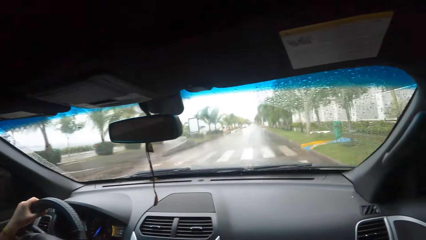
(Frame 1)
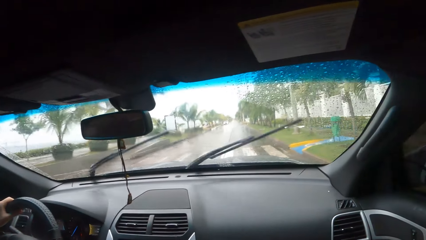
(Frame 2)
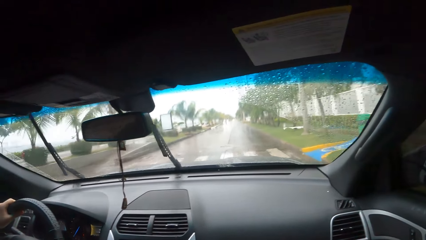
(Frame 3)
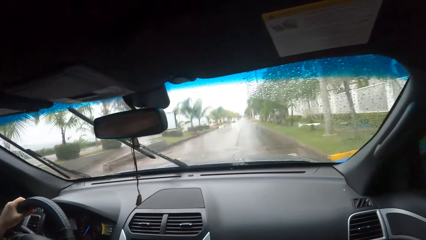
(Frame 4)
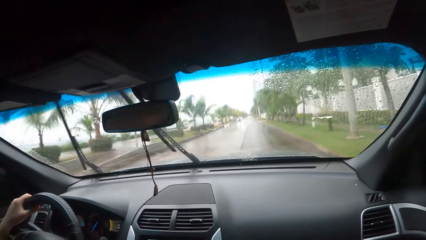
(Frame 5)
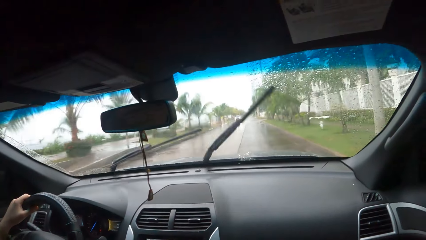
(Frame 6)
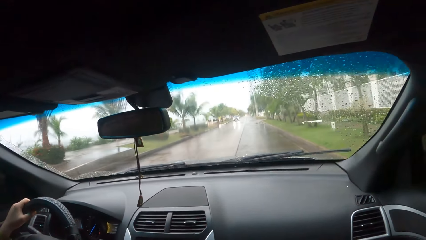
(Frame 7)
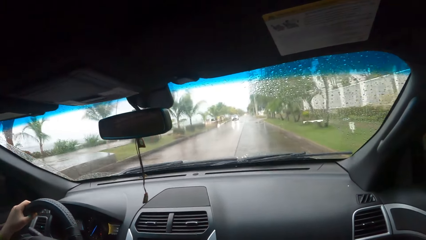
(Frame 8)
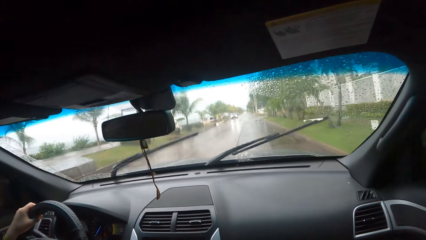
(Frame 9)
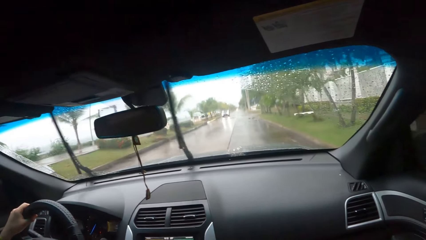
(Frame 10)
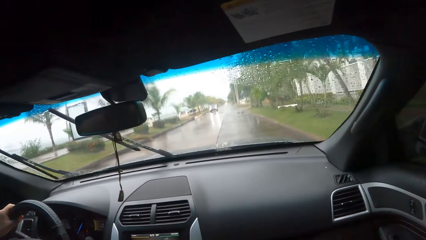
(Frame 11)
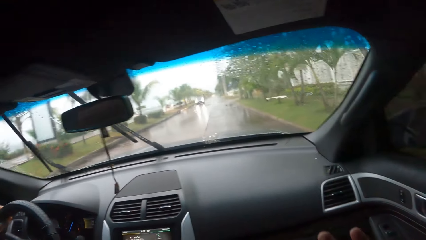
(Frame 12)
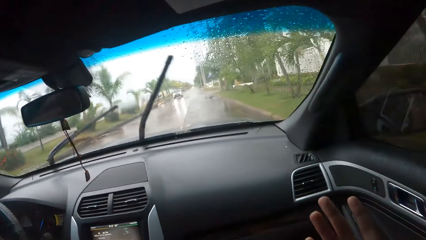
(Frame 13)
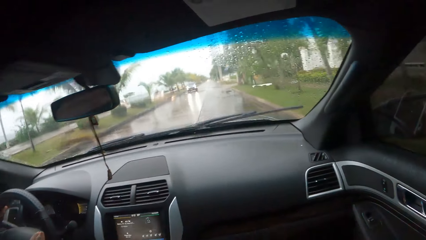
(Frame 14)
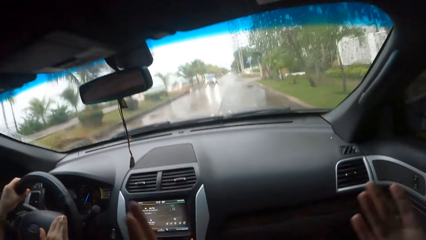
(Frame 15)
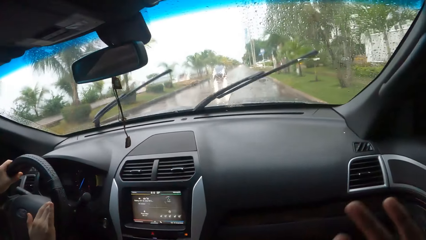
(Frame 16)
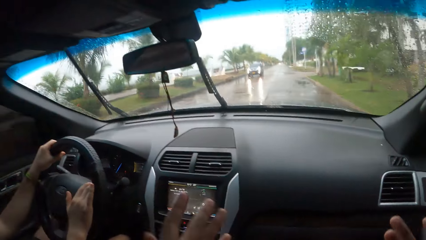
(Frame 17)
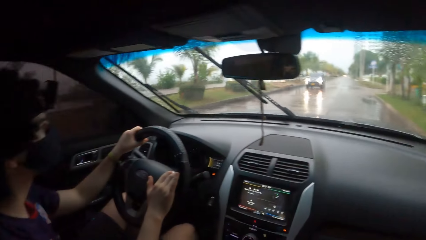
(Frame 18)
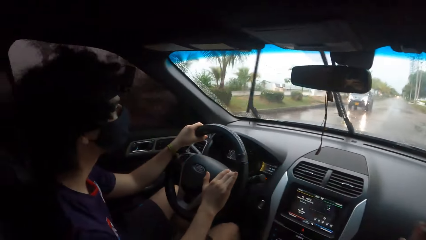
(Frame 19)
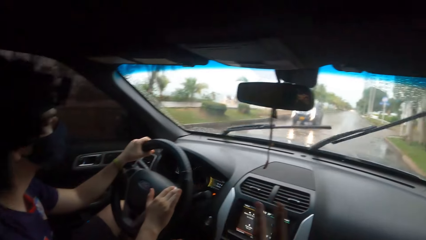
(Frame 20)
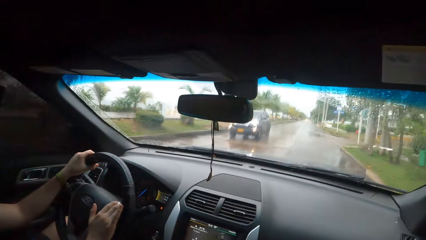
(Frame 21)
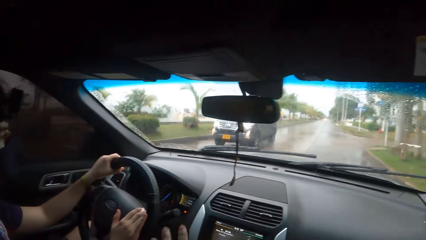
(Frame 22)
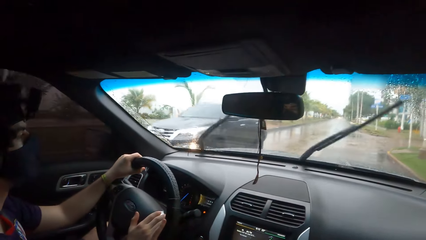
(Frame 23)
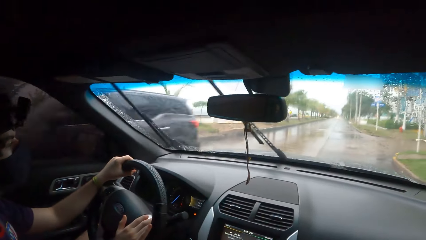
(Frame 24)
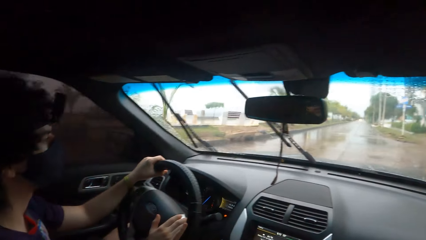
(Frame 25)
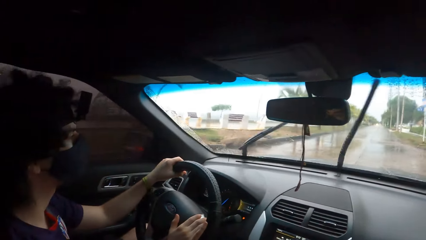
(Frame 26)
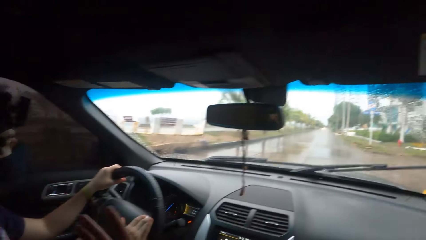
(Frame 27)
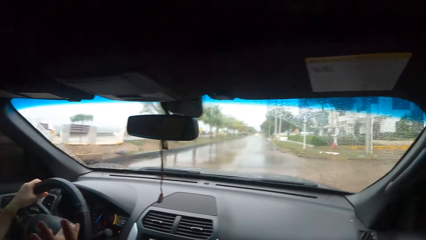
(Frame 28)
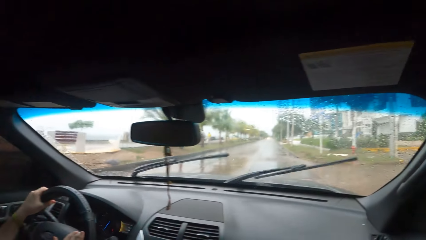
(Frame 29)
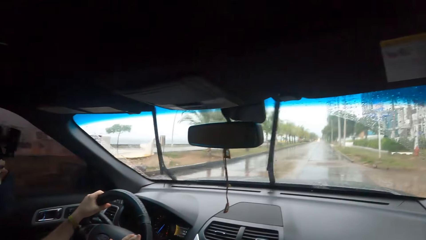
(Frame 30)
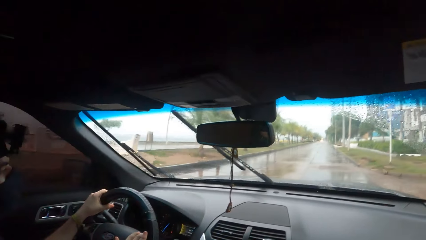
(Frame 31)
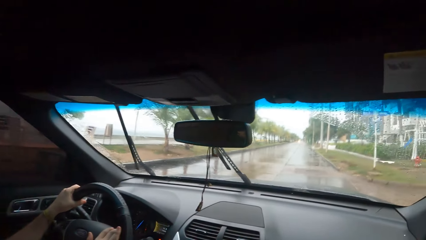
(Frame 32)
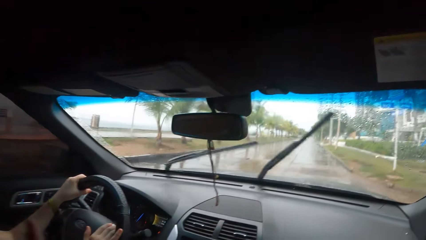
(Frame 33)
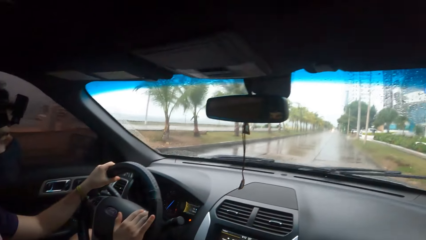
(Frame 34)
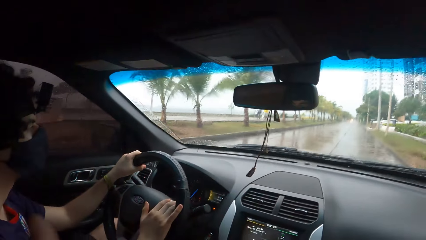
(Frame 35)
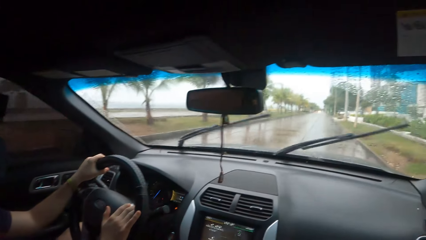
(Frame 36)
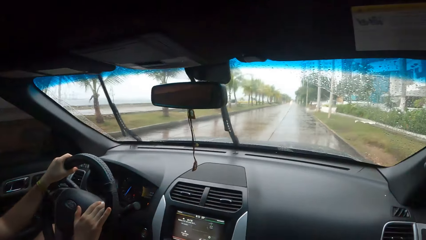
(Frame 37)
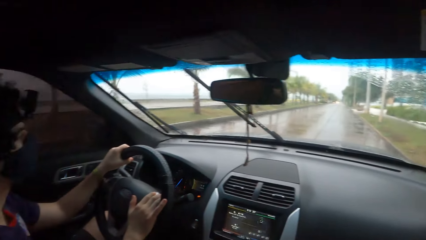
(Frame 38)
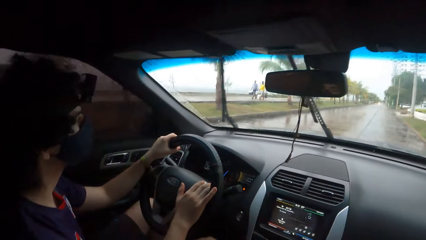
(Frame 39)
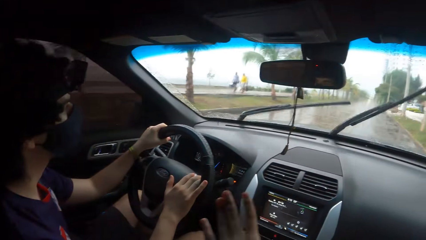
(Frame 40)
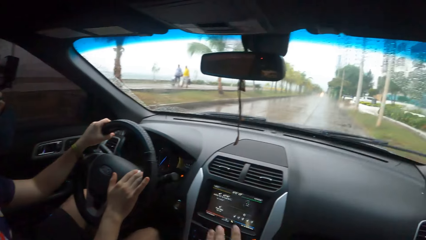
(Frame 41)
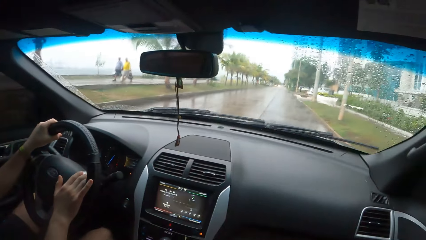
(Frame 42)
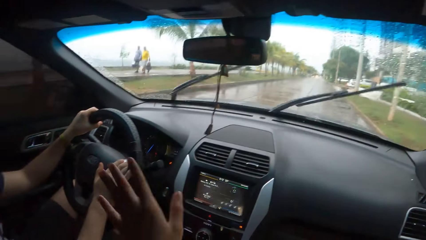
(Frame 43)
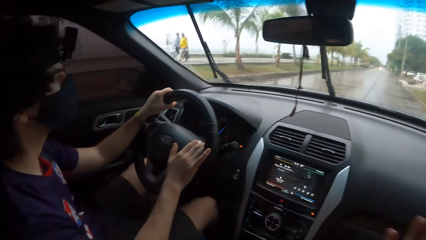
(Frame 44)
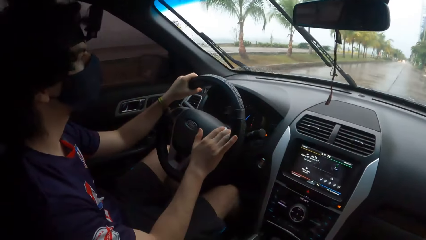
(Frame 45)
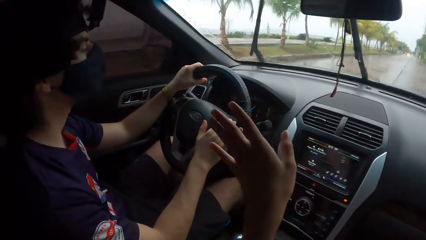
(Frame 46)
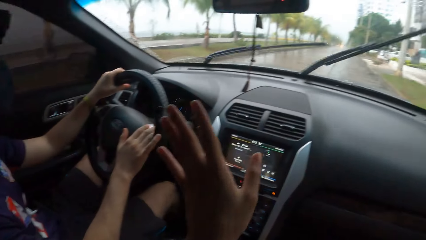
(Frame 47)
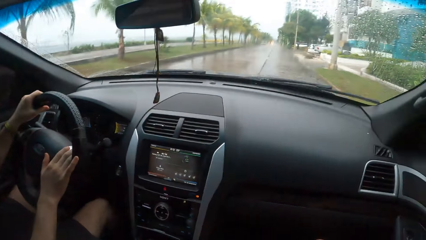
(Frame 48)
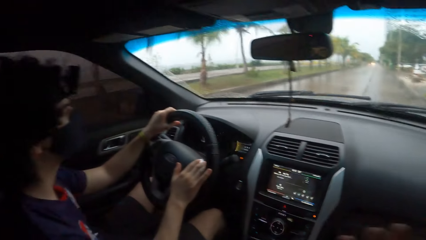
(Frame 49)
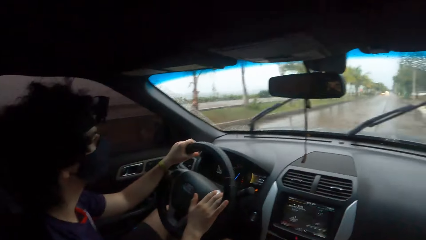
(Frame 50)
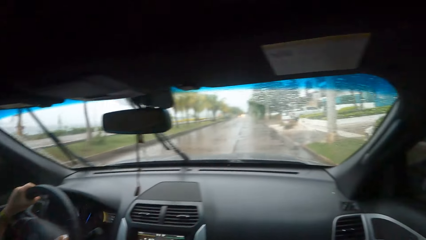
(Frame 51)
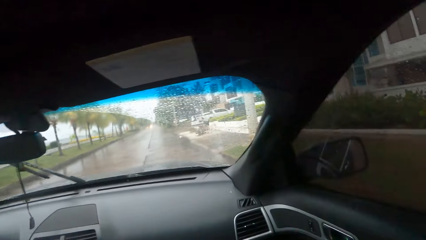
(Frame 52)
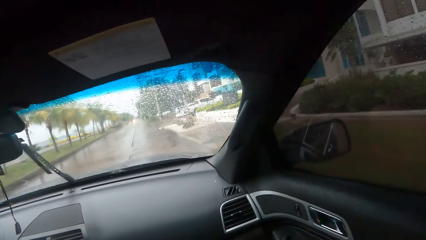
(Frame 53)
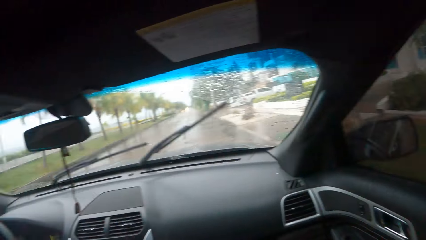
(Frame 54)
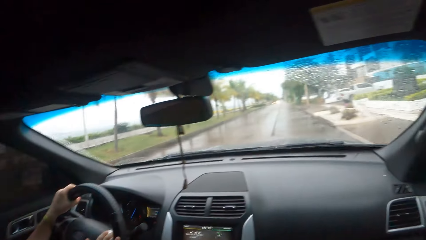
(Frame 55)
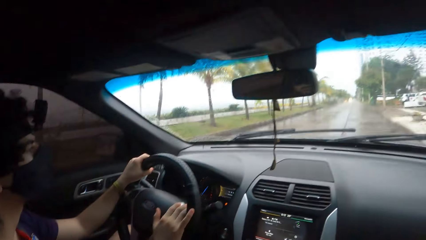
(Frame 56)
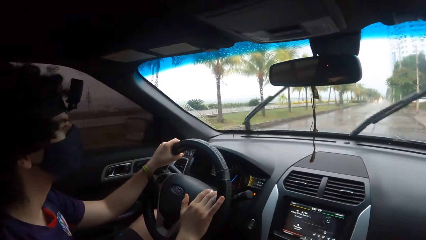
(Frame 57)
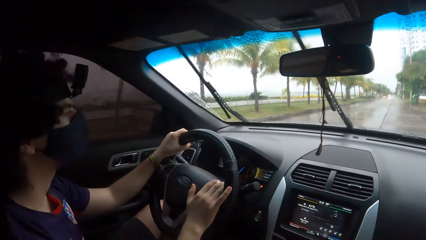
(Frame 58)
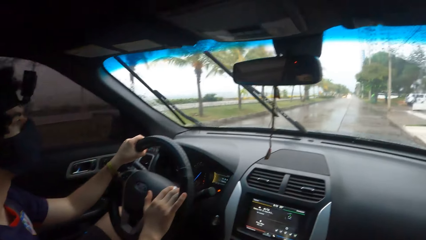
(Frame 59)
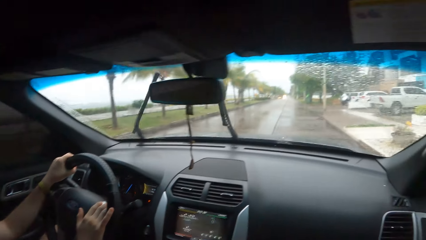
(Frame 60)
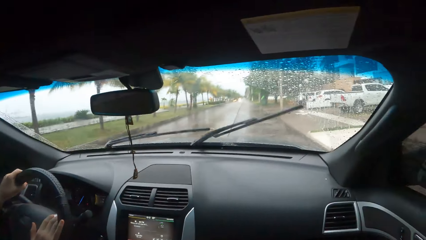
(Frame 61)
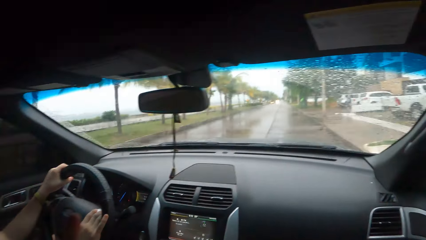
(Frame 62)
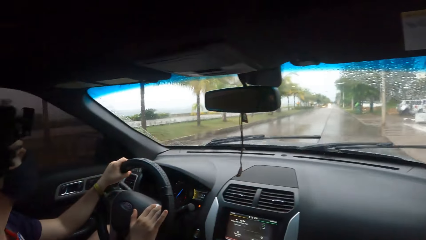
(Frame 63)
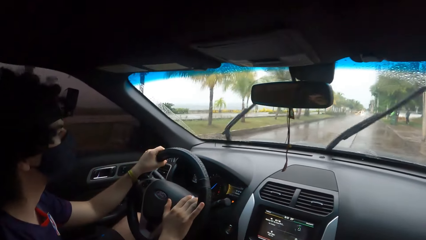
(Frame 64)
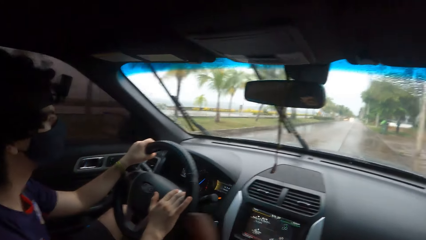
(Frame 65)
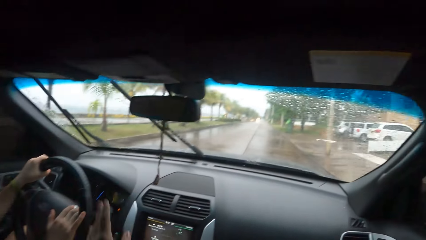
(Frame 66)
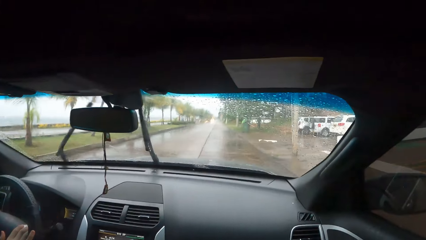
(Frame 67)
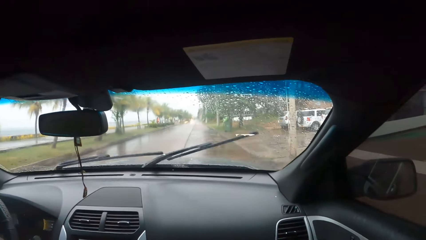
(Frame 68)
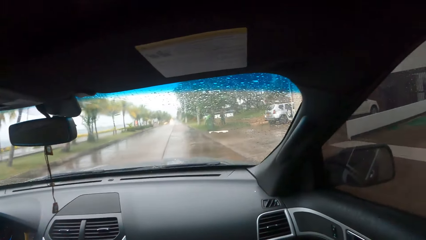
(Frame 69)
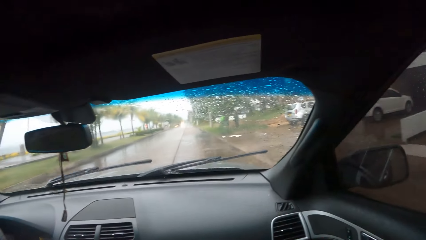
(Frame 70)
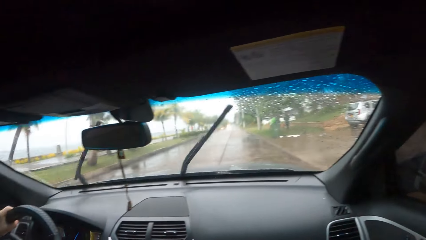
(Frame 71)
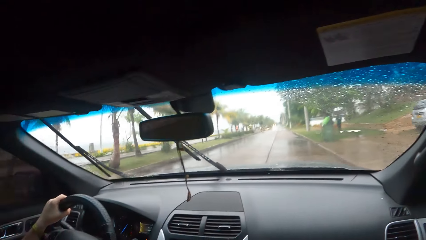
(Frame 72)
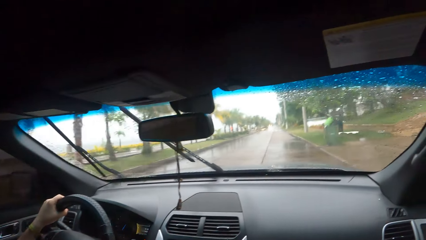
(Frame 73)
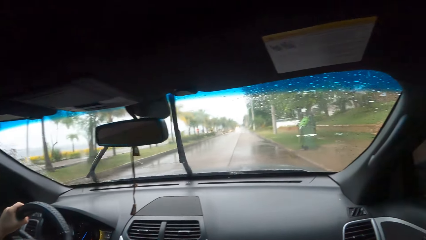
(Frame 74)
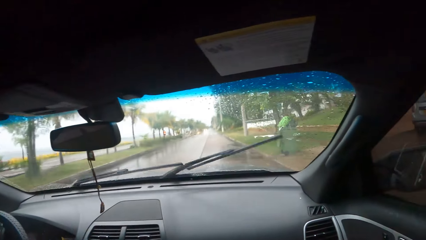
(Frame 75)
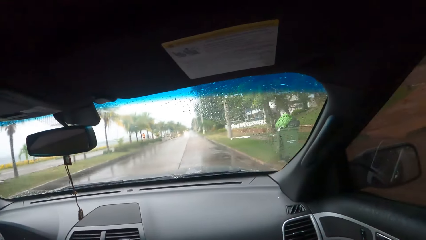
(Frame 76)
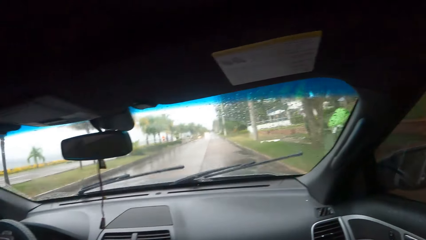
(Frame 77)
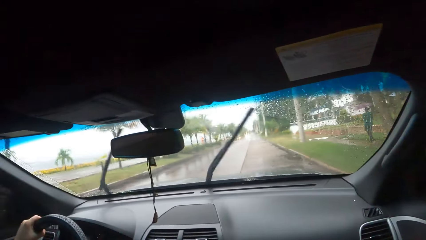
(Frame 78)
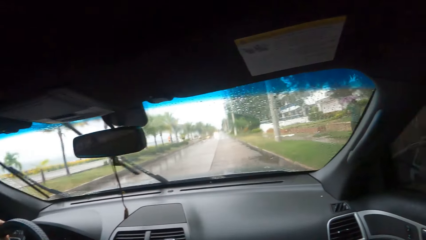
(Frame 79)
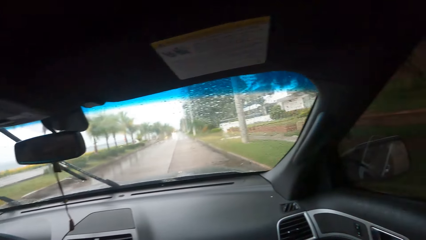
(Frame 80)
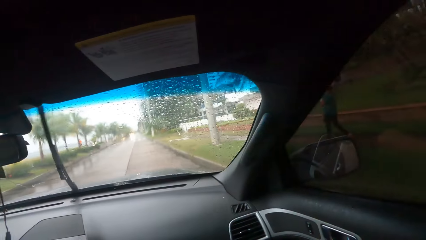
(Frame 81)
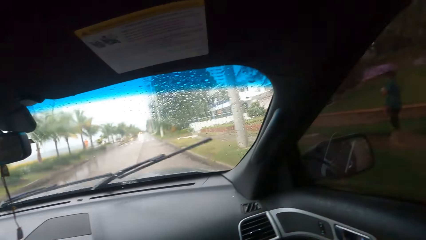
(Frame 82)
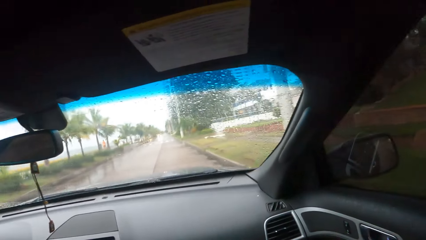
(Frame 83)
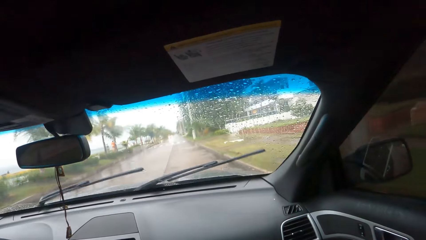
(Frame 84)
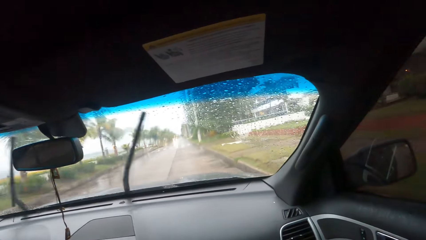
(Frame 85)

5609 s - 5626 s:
The camera wearer looks outside the car window and uses hand gestures. They converse with a person. They look forward. They converse with the person. They look forward. They look outside the car window. They converse with the person. They look forward. They converse with the person. They look forward.
